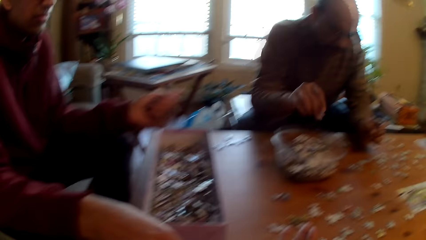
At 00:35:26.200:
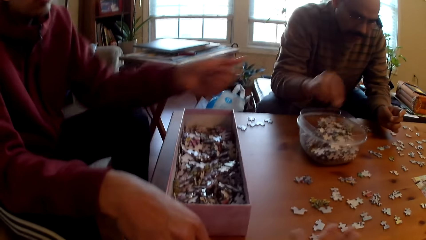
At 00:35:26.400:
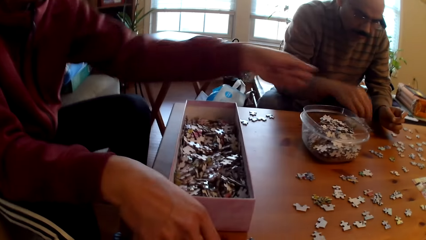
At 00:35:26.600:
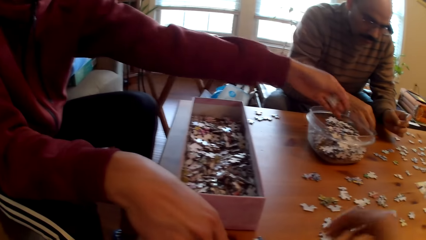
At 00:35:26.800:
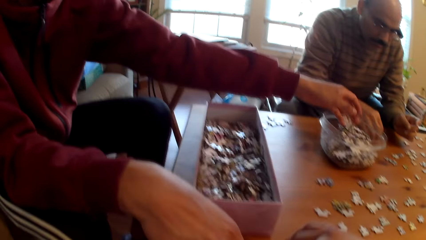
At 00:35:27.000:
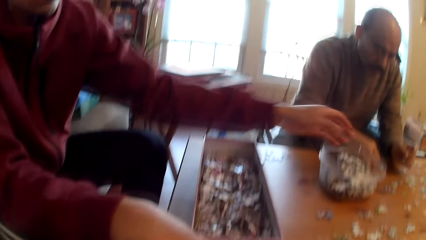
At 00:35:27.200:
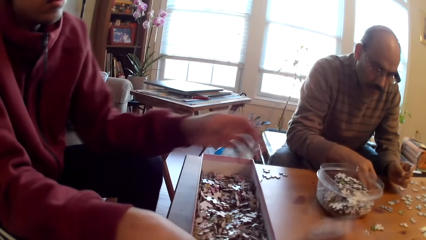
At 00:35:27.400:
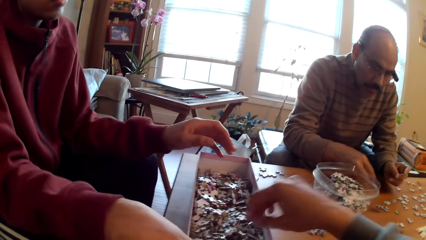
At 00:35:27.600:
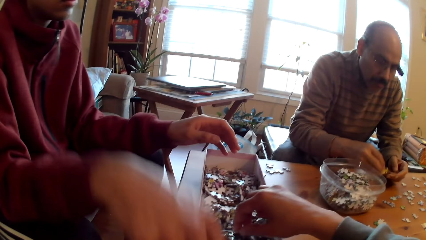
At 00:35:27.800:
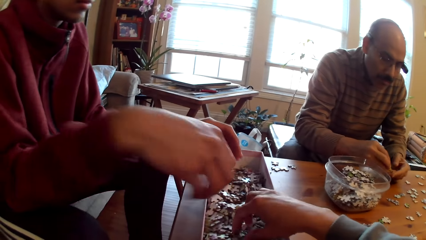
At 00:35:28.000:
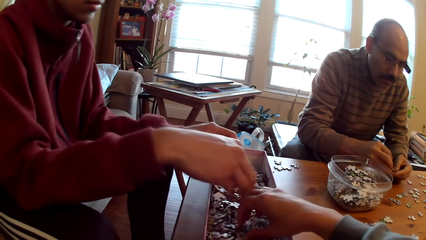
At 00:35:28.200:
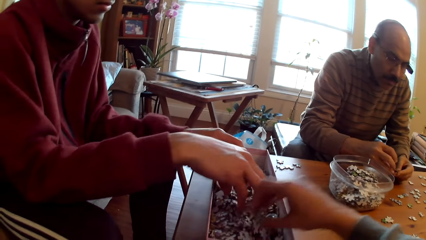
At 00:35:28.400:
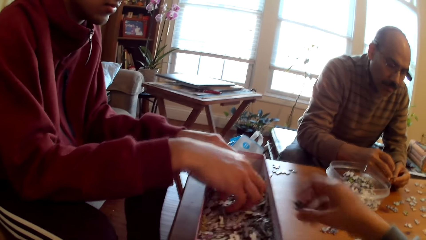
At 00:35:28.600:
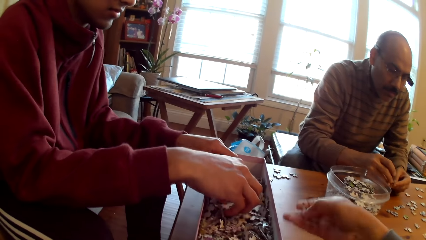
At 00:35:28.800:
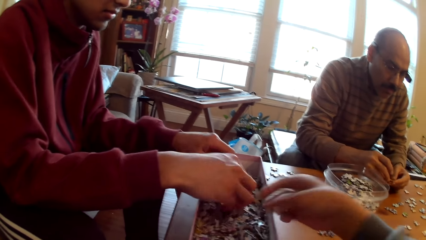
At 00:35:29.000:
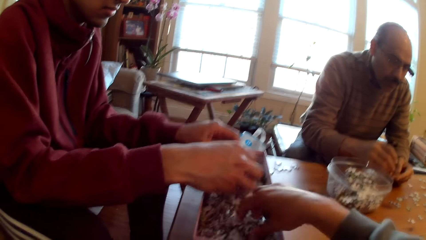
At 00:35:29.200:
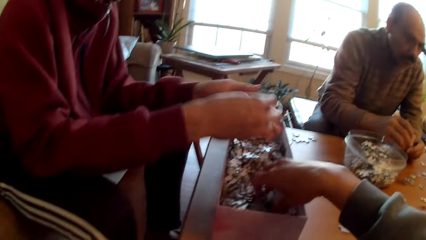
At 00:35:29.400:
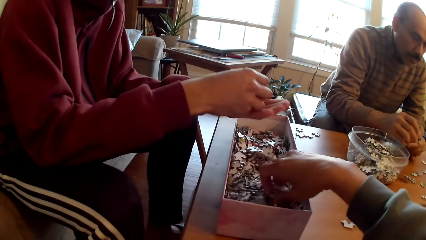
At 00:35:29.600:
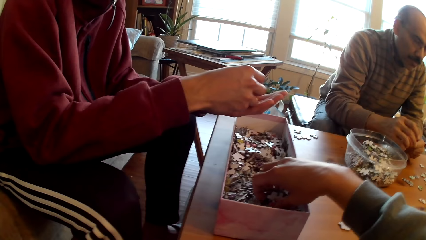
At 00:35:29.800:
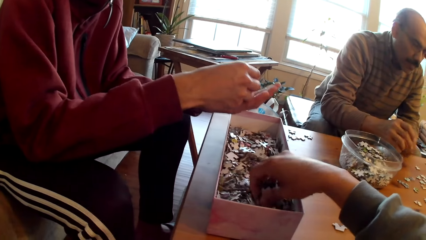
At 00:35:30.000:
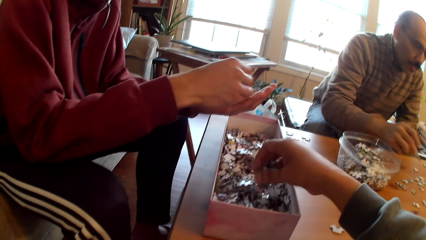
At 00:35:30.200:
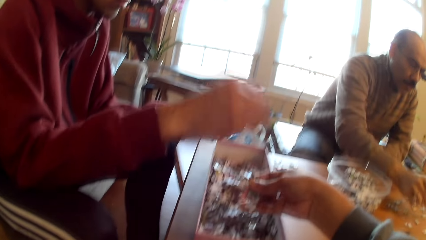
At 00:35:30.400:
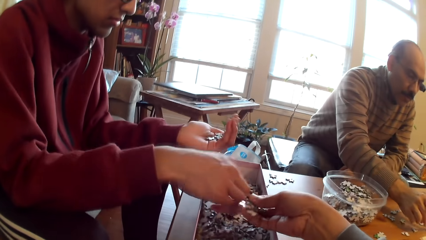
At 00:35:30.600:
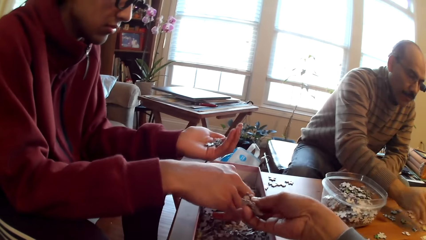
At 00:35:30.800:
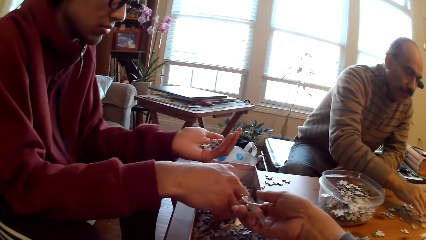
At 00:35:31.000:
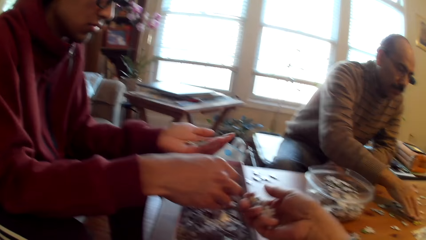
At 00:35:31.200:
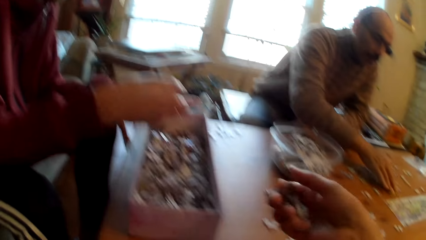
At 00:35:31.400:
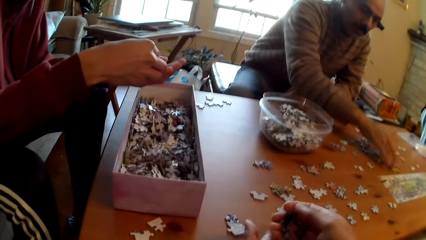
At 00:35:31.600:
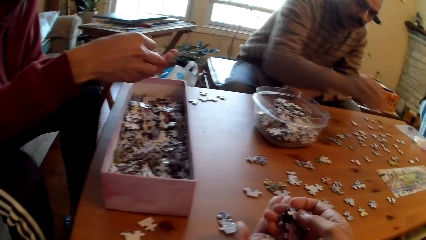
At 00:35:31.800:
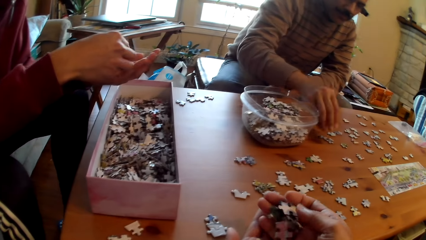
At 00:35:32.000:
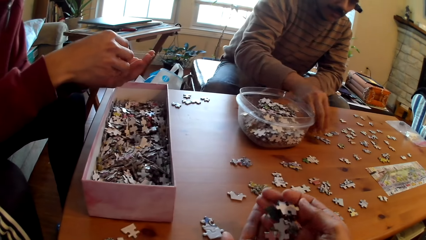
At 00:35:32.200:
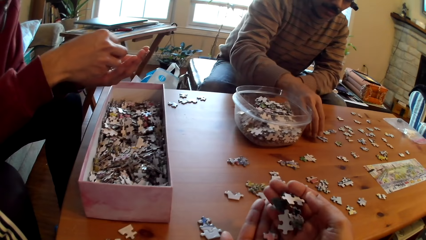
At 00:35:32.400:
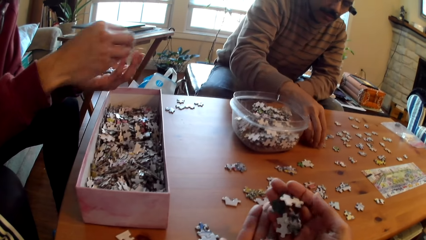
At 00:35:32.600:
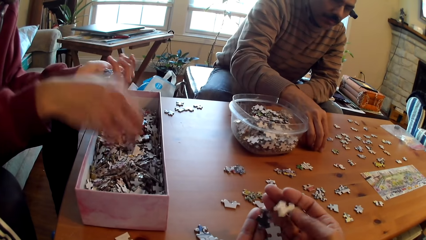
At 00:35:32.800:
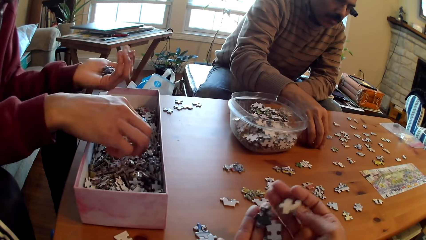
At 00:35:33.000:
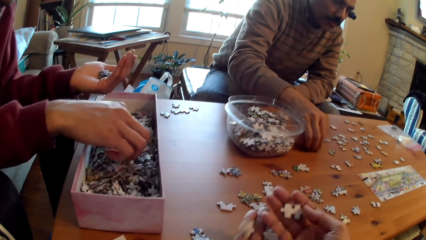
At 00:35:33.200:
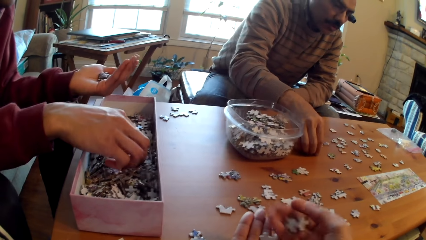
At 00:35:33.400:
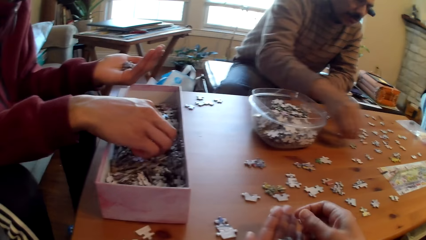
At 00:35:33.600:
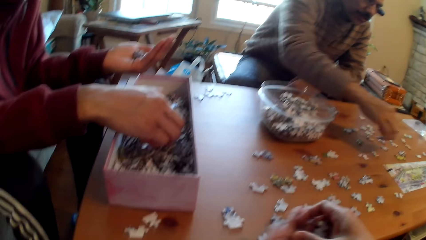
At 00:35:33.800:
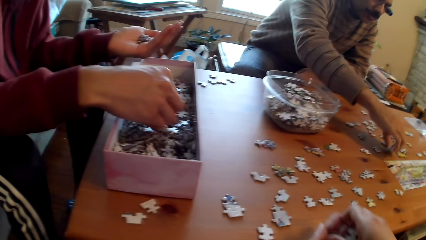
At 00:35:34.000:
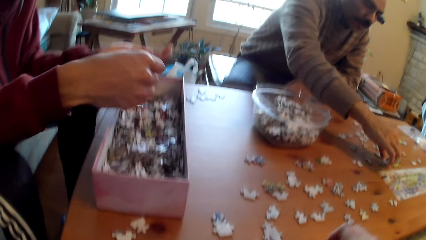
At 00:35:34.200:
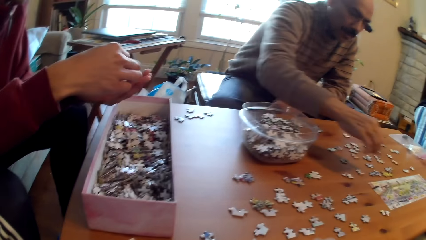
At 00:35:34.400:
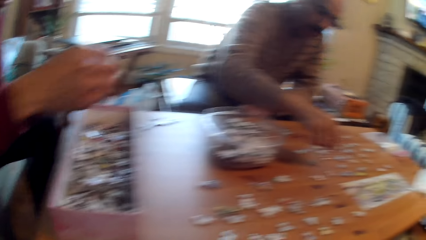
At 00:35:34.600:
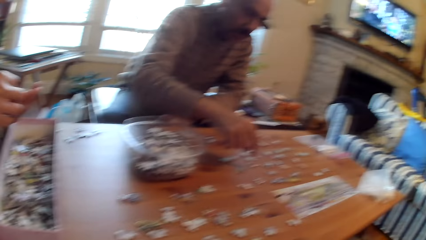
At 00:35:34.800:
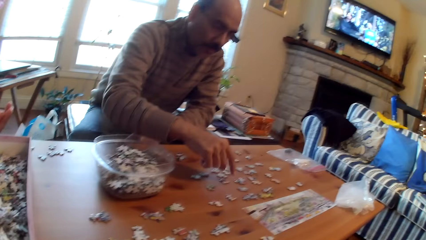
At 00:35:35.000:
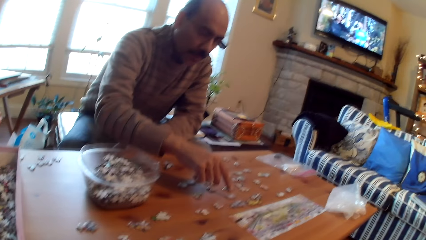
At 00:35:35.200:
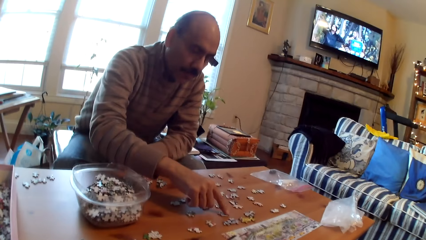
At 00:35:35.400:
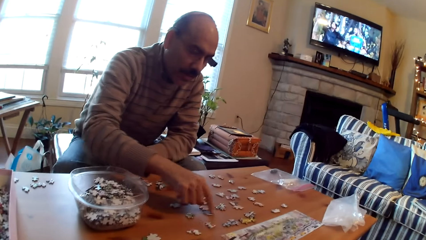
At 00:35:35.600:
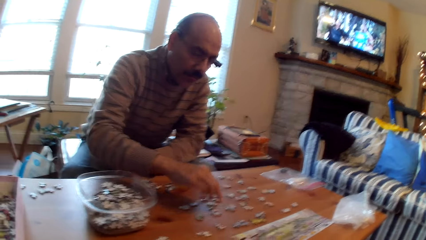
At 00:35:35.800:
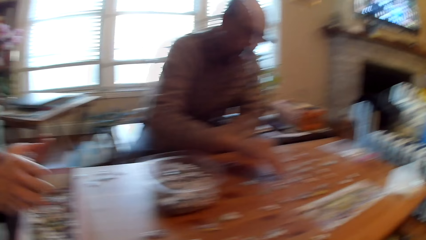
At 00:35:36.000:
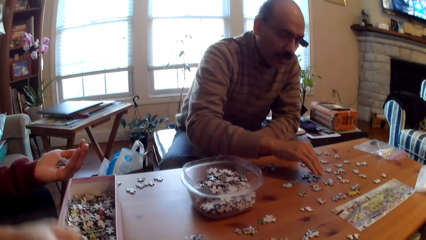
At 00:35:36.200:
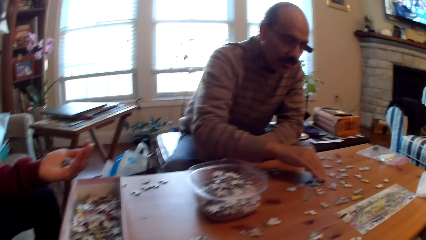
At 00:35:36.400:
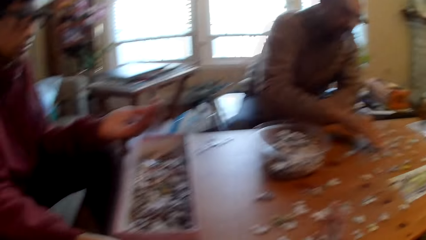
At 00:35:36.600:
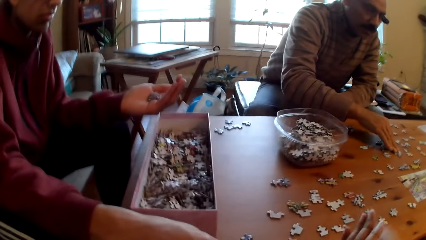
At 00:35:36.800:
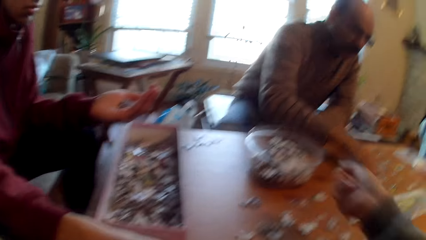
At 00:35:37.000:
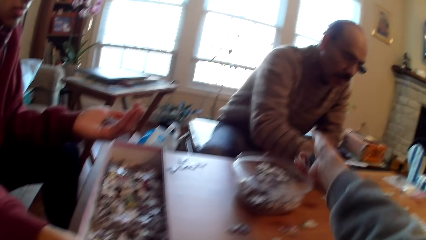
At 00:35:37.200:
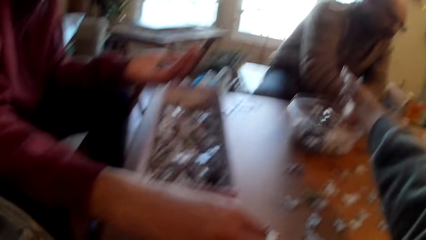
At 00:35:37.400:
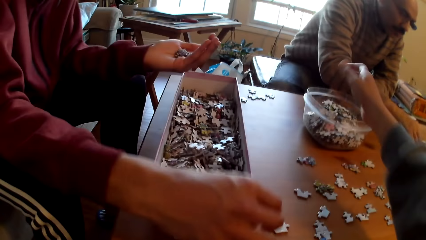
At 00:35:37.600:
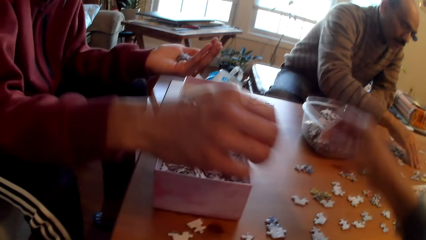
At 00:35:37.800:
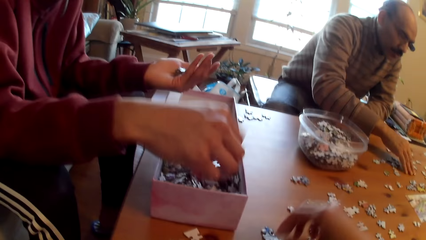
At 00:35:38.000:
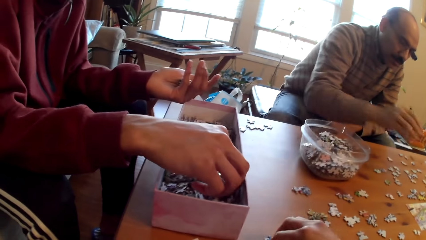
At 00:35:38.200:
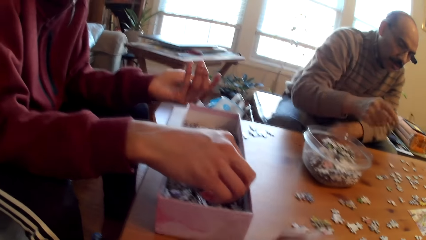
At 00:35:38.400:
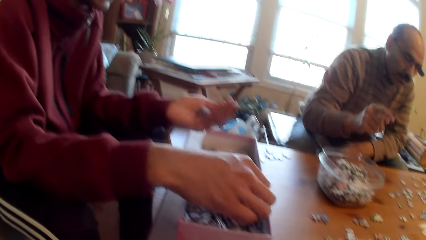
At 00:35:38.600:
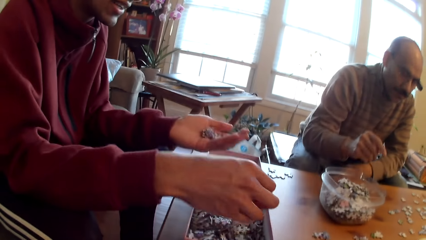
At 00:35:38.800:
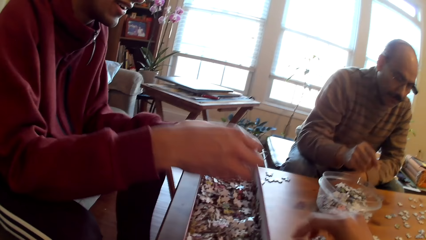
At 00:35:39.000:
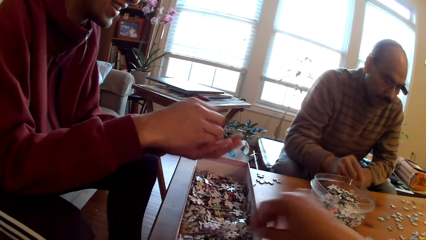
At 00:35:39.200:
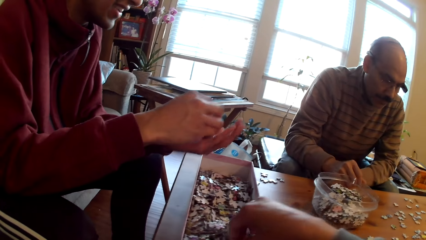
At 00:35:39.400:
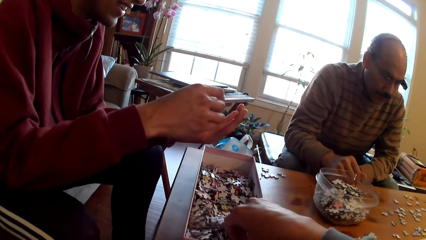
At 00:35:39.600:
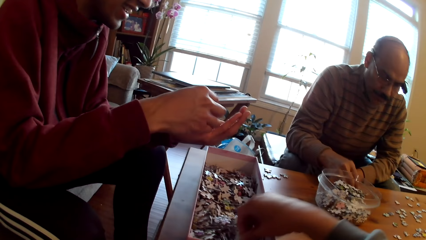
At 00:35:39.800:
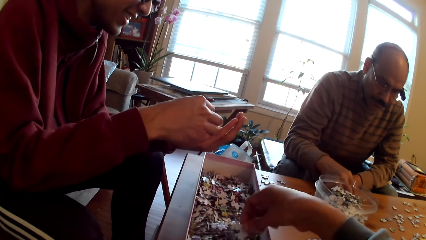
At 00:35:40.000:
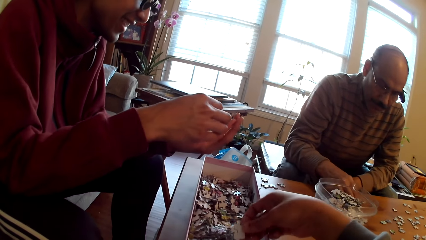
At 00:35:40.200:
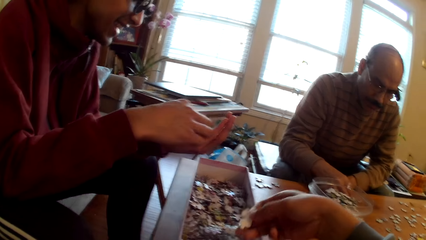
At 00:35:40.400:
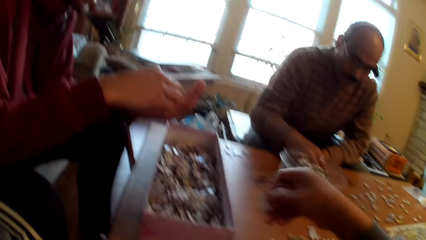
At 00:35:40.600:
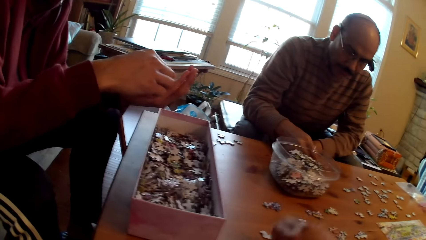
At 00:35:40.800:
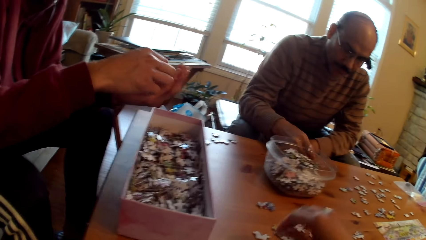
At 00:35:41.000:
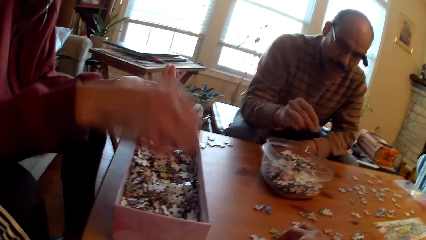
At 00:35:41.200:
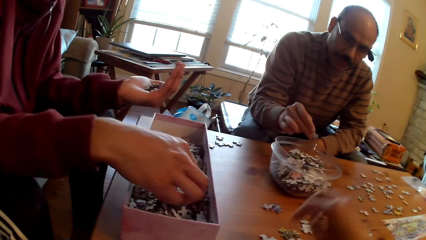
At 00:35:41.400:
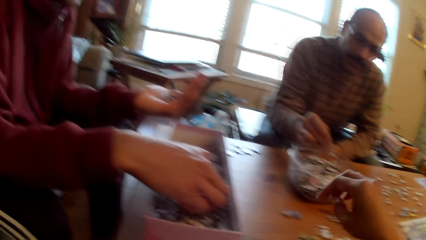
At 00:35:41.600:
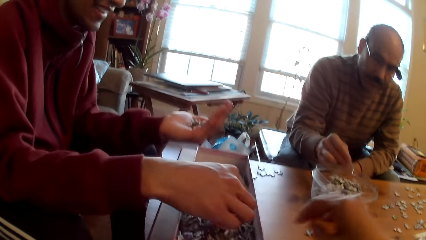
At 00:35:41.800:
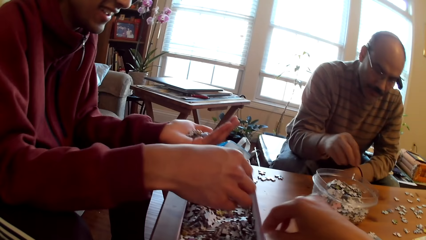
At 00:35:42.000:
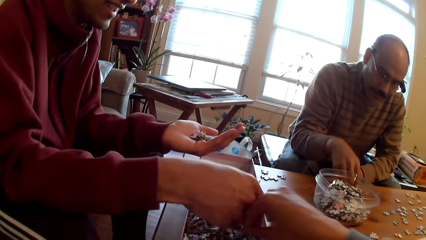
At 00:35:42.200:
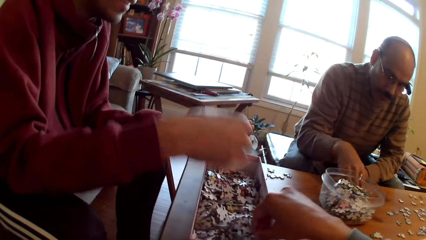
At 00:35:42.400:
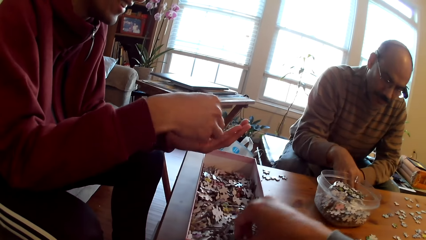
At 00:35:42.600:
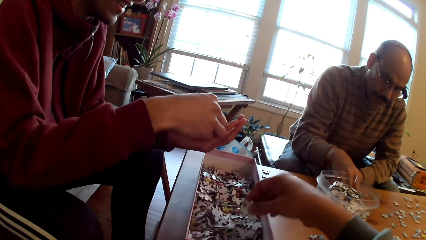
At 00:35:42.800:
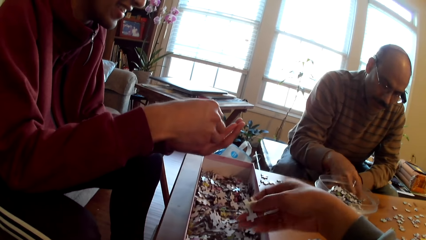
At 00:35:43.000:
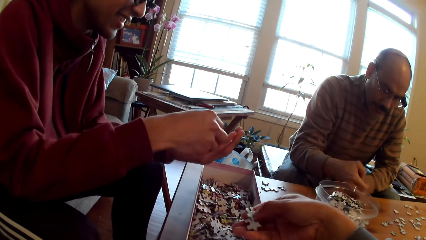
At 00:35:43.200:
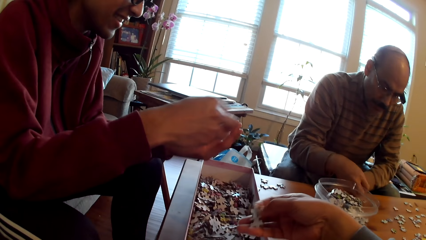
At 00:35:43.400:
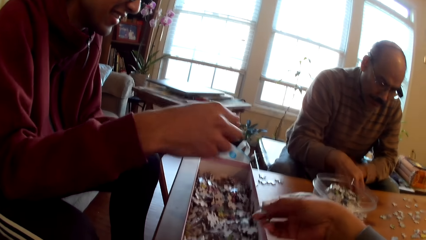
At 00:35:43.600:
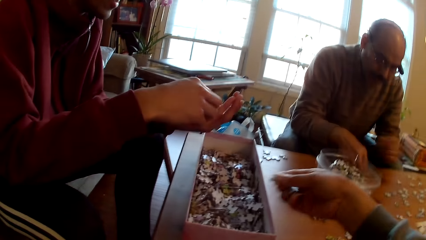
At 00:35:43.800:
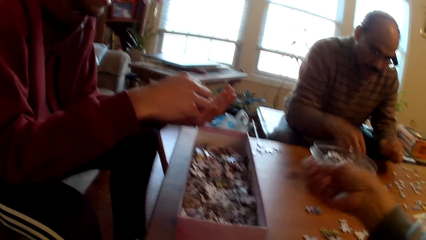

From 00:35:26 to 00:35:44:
A person drops puzzle pieces in the container. The camera wearer picks jigsaw pieces. The person scoops a jigsaw piece. The camera wearer collects the cards from the box. The person arranges the cards. The camera wearer puts jigsaw pieces in the container. They pick jigsaw pieces.
